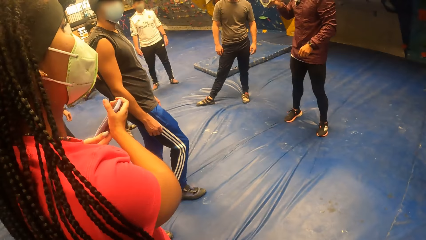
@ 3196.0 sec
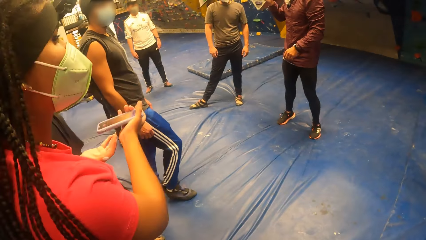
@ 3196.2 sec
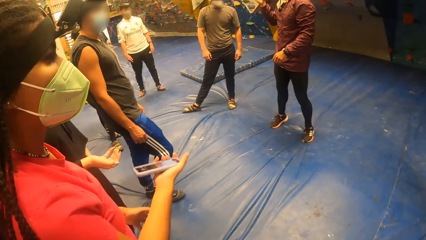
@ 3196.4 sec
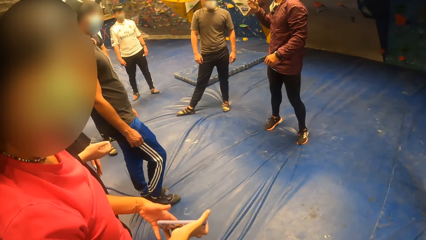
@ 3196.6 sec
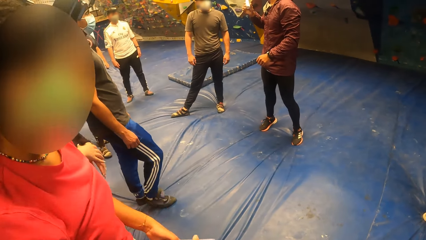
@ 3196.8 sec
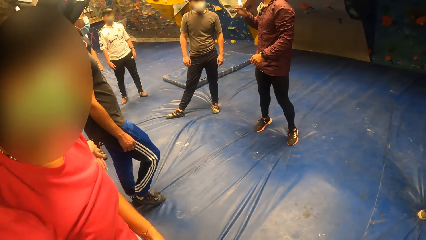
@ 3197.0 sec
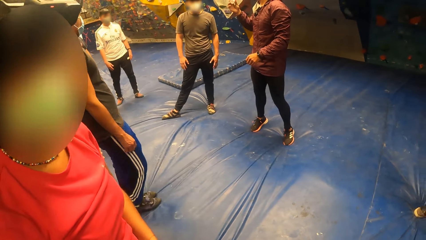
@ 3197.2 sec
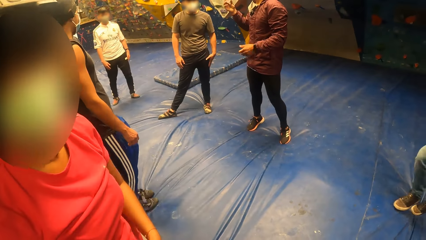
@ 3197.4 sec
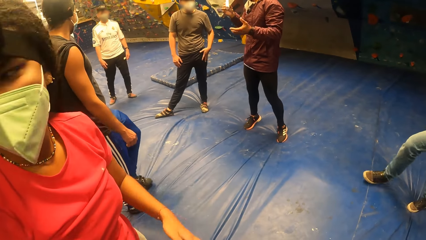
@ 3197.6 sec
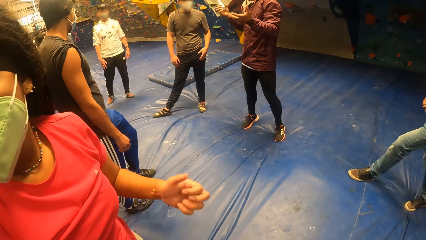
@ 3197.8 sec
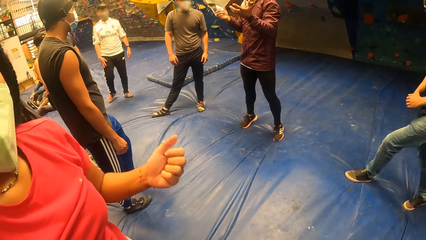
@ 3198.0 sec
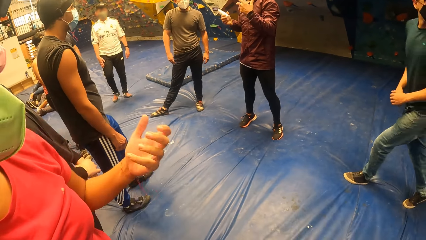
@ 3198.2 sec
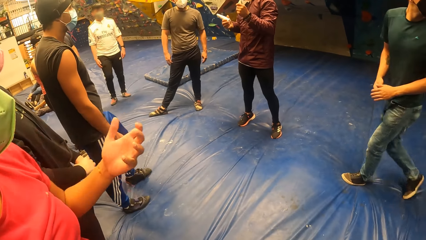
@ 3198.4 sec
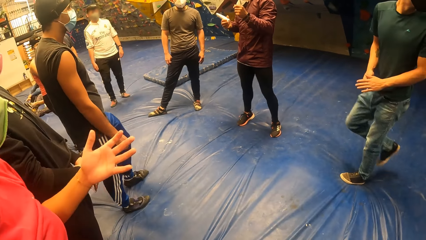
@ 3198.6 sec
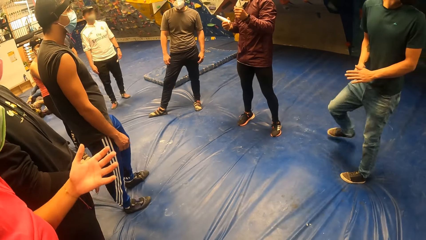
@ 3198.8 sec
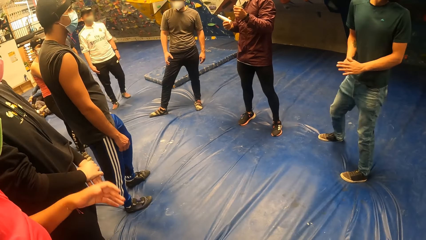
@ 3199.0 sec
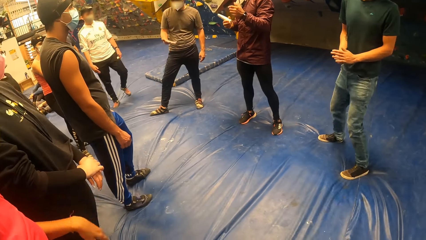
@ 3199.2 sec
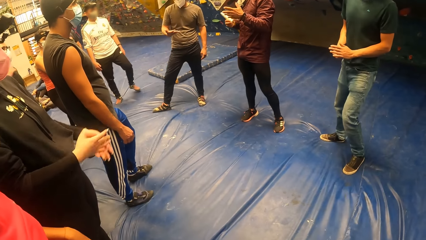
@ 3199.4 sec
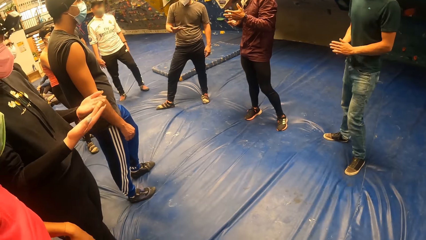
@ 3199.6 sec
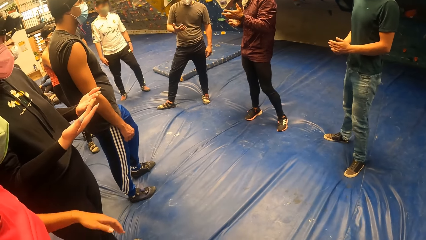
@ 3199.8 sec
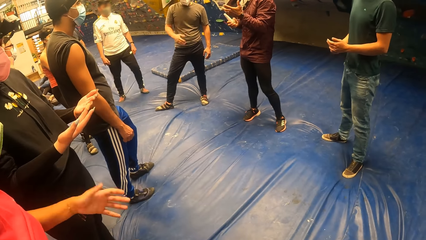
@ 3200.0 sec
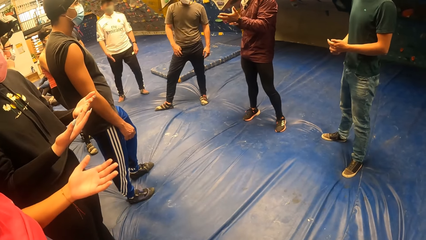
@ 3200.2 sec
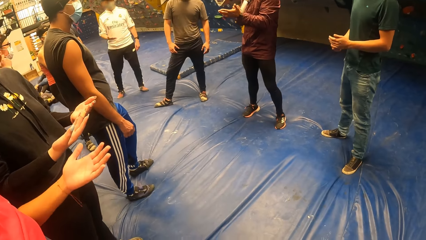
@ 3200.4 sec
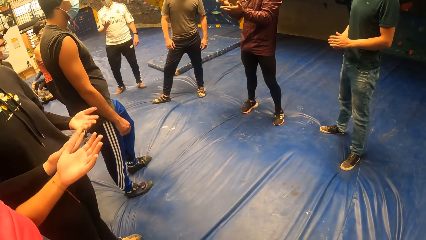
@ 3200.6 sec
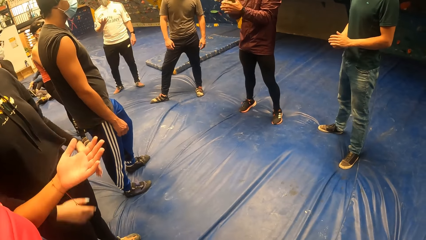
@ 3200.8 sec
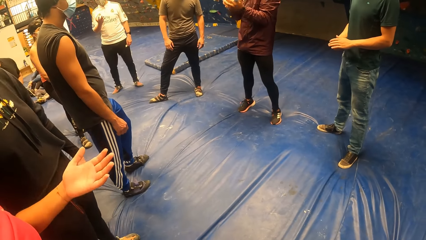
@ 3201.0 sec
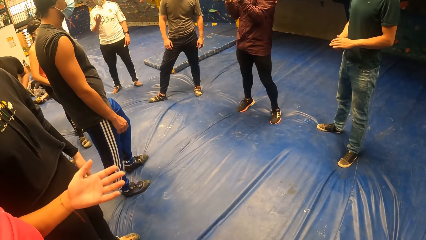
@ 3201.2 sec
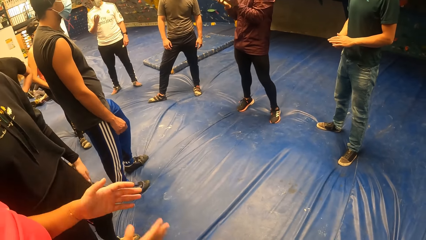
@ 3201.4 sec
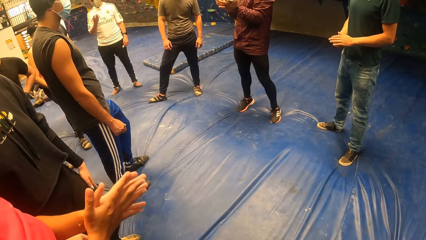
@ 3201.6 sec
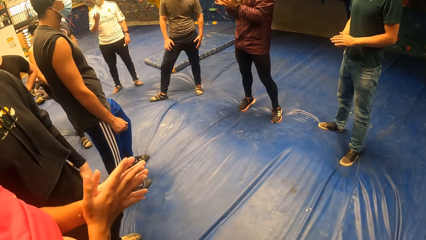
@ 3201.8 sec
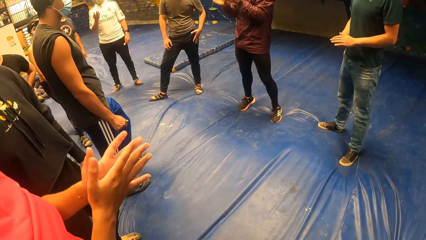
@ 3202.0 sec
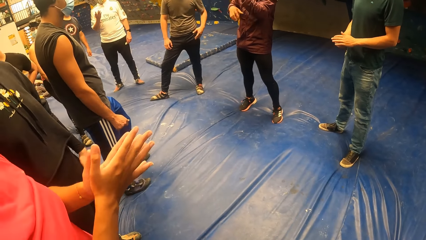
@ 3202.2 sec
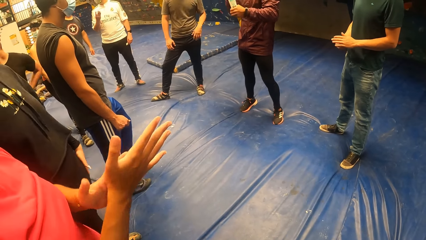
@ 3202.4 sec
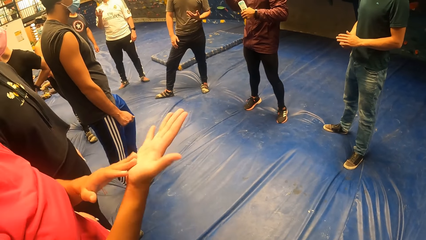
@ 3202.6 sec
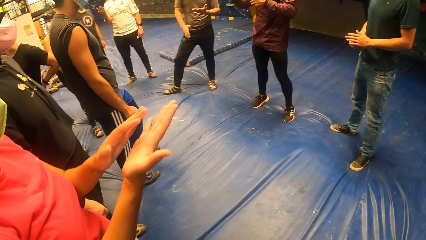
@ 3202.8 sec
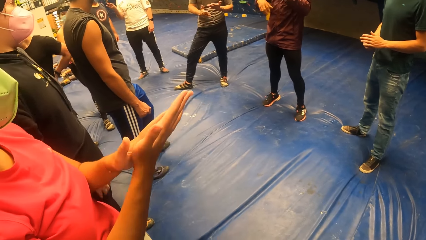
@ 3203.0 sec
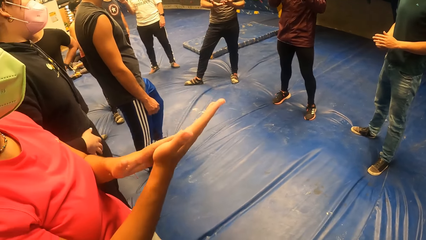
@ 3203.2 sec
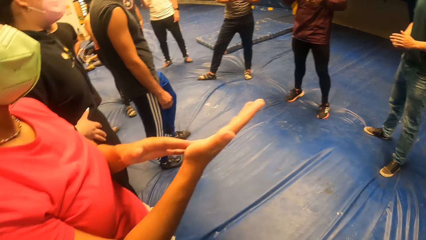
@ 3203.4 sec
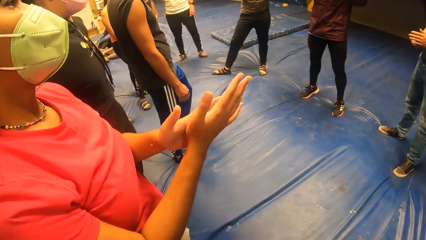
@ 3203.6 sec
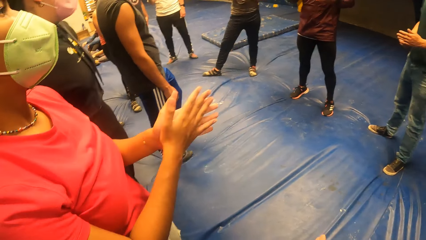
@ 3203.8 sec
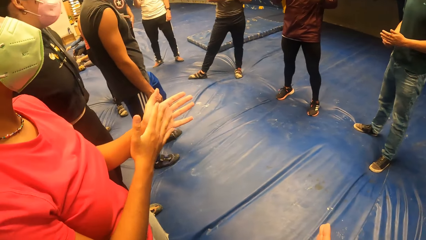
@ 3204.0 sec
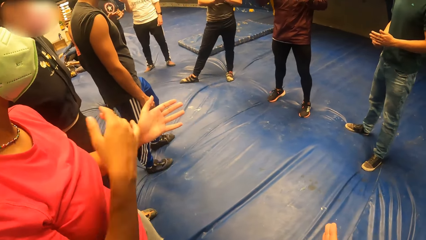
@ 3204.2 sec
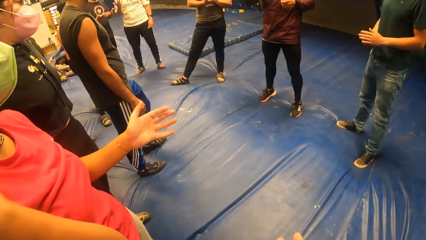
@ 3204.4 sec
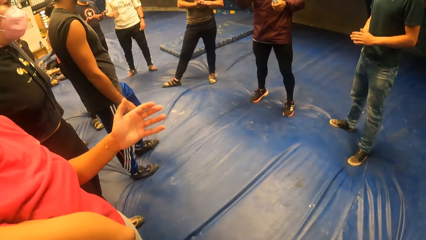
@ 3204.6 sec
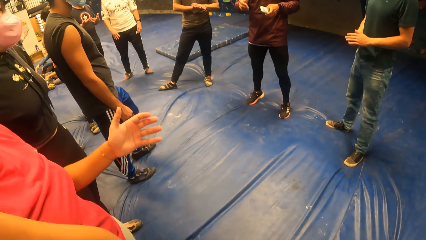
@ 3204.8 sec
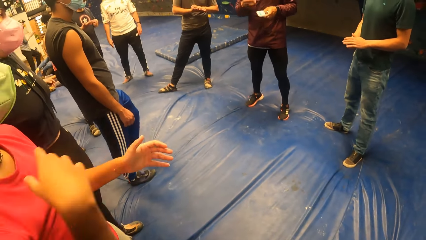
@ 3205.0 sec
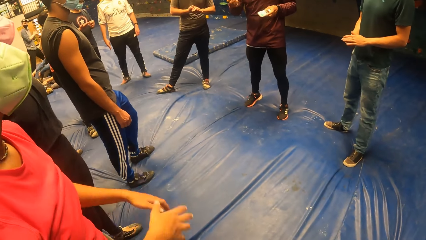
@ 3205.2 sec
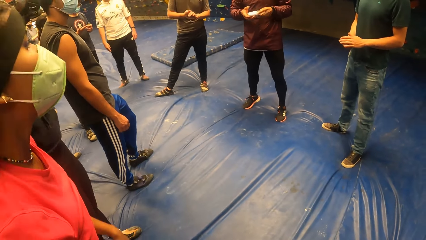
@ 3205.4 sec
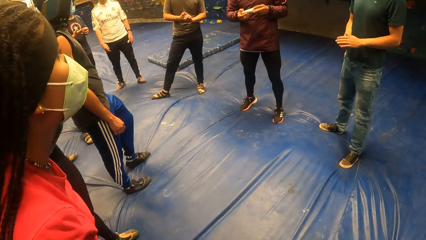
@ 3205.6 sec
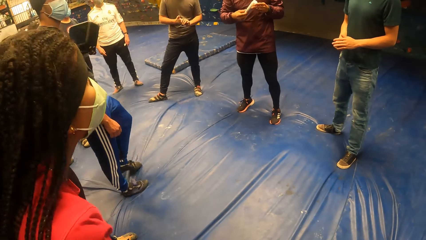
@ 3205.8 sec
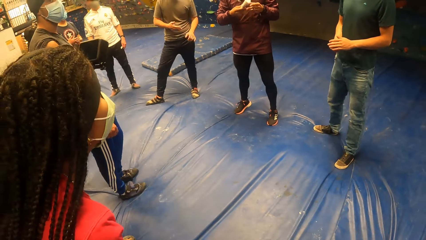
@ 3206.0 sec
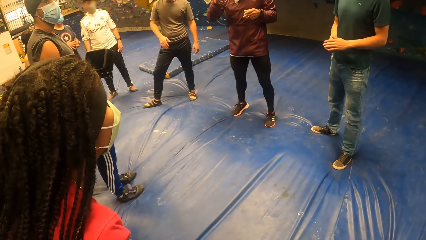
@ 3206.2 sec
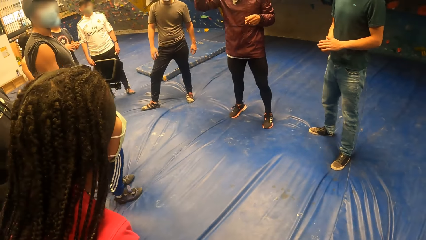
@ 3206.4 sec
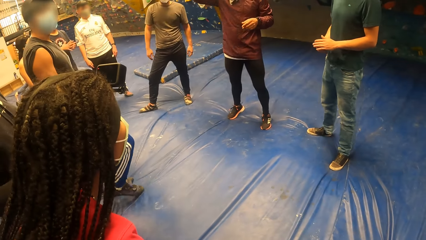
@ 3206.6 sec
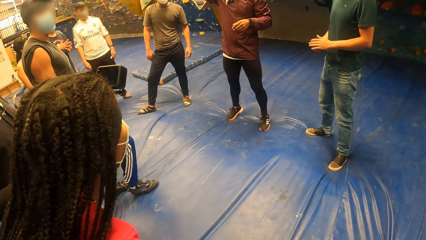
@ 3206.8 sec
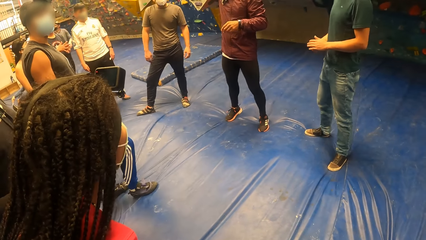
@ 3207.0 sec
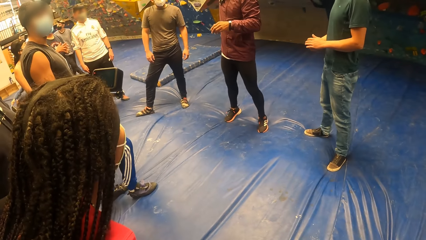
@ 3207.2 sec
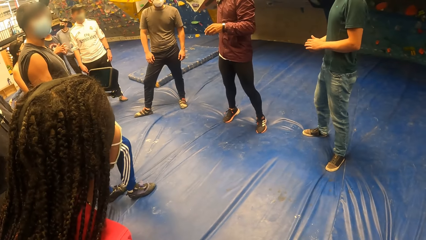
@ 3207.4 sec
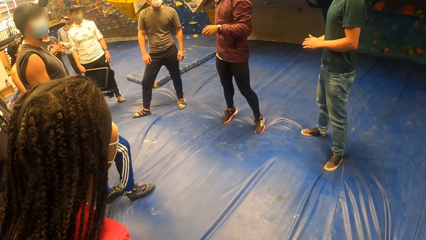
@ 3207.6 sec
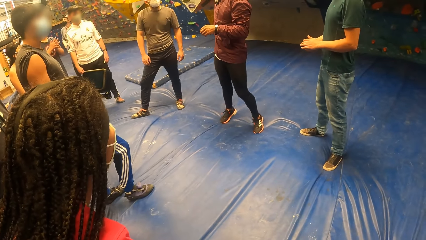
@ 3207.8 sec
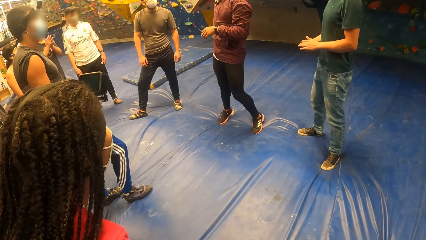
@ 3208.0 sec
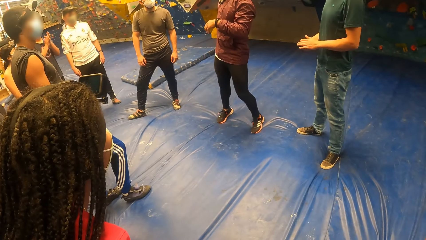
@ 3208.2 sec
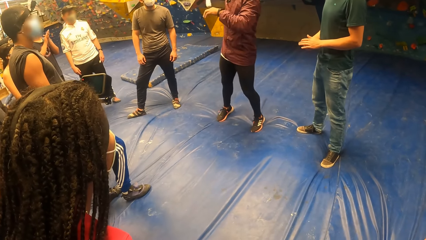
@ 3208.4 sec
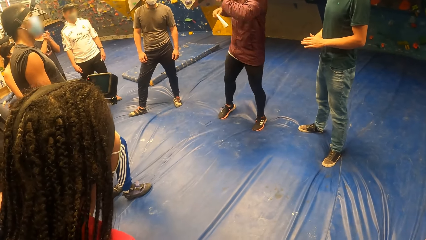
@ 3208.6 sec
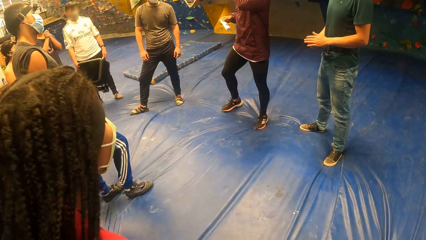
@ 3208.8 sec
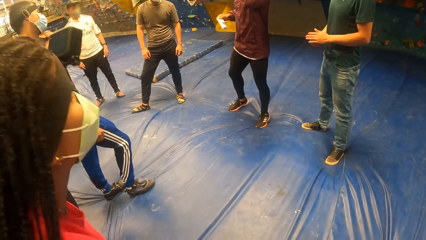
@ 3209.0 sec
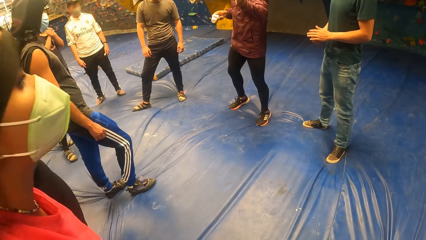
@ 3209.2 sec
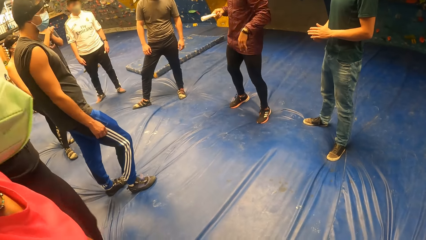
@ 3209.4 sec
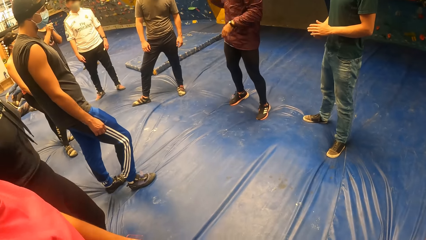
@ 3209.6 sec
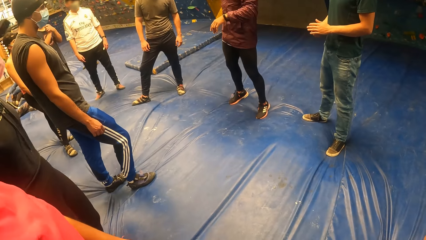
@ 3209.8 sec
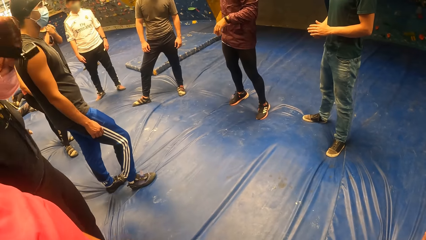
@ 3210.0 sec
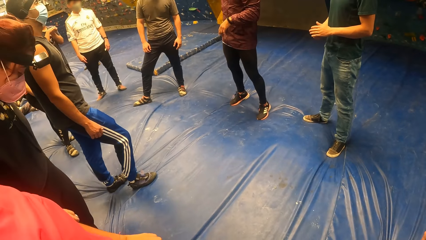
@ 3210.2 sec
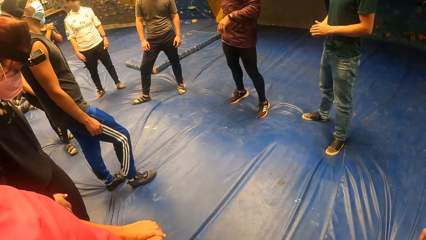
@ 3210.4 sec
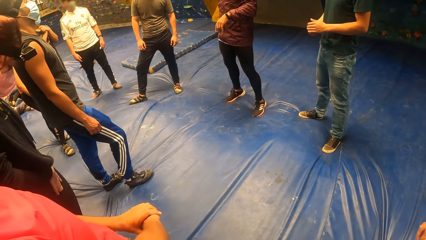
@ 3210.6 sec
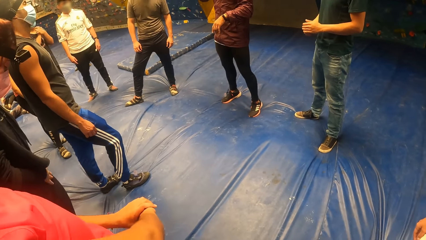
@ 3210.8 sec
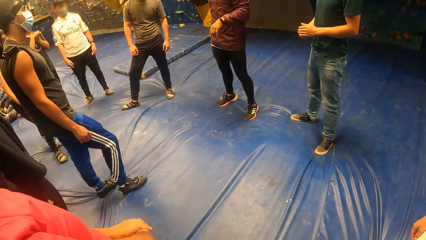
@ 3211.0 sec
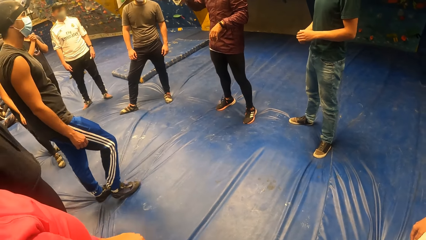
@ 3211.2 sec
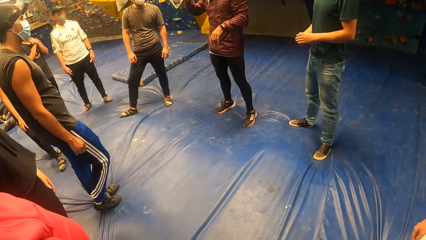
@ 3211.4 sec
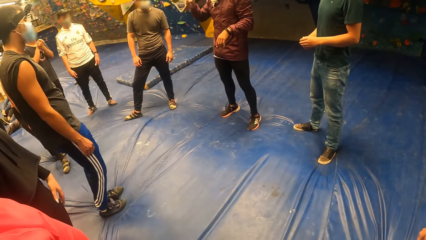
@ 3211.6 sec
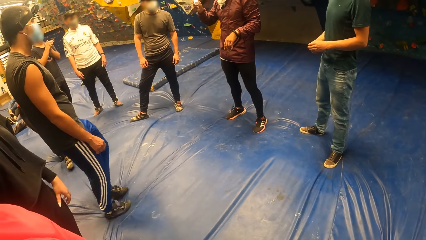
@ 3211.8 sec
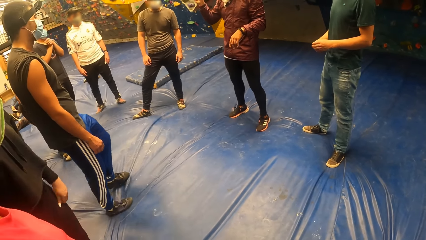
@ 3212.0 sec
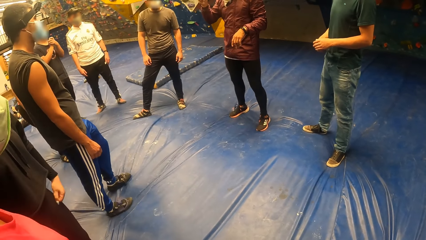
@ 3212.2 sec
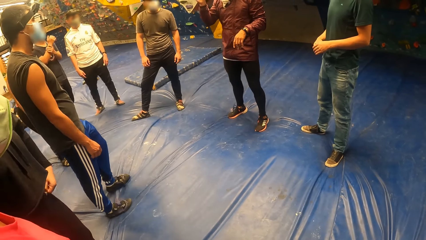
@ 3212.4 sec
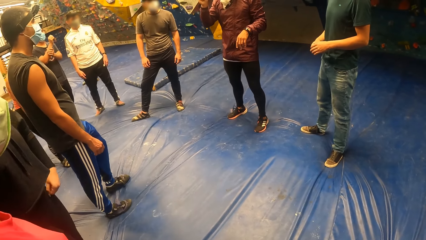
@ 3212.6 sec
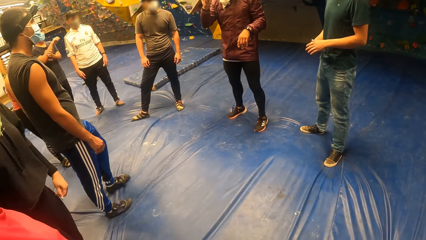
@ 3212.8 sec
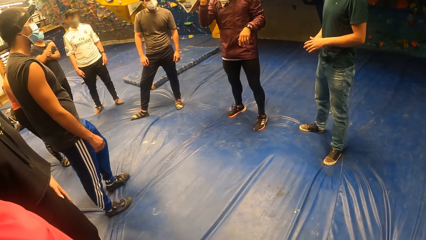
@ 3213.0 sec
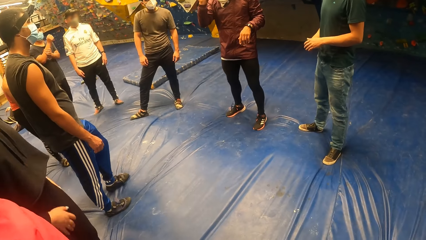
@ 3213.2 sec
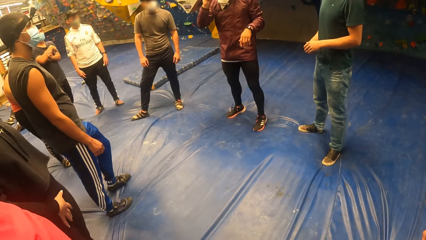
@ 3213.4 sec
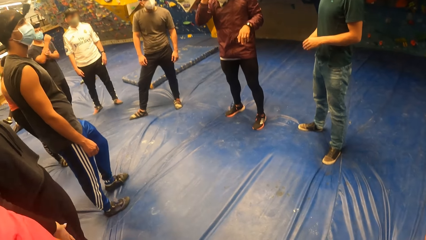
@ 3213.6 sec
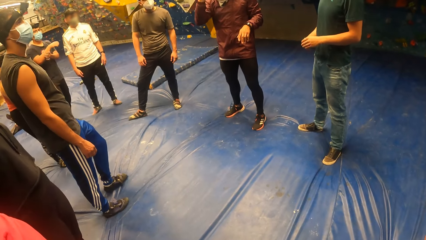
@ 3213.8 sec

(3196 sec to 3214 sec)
The camera wearer looks at a person. They look at the crowd.
